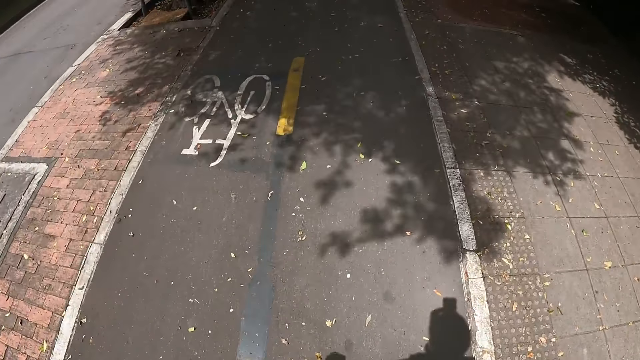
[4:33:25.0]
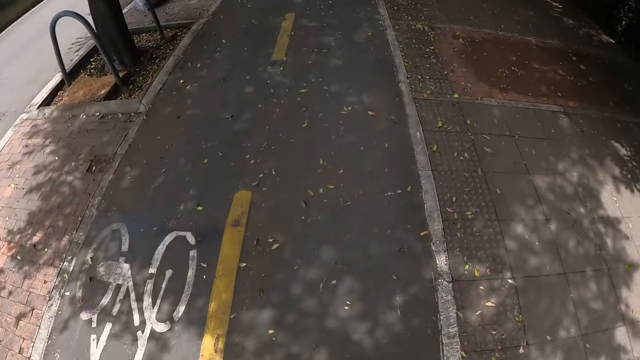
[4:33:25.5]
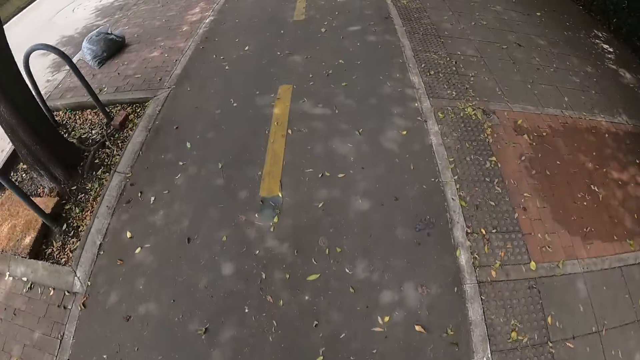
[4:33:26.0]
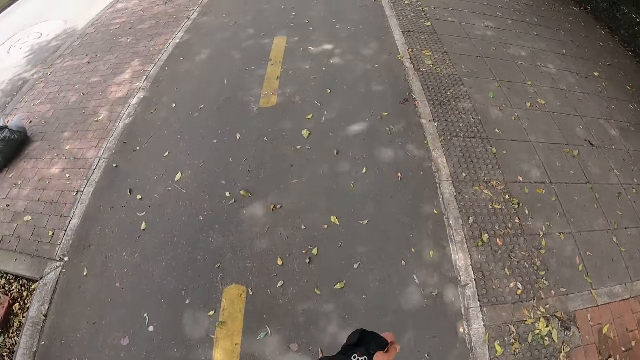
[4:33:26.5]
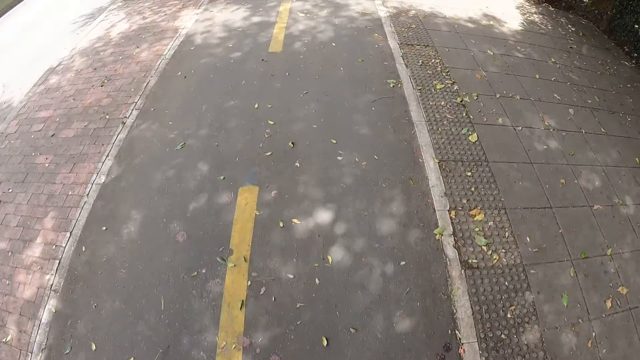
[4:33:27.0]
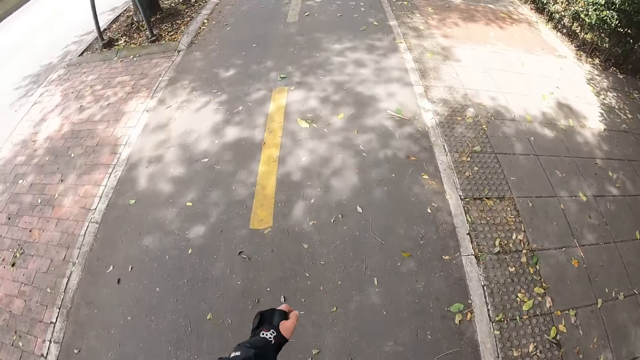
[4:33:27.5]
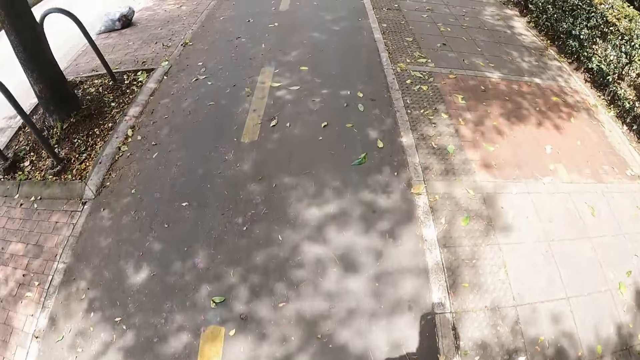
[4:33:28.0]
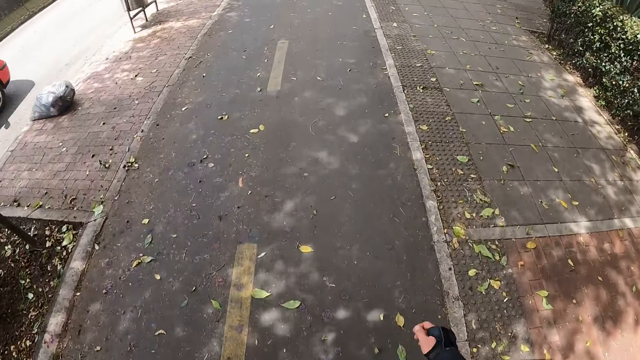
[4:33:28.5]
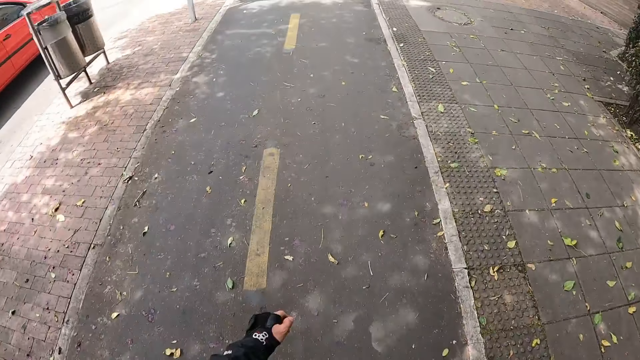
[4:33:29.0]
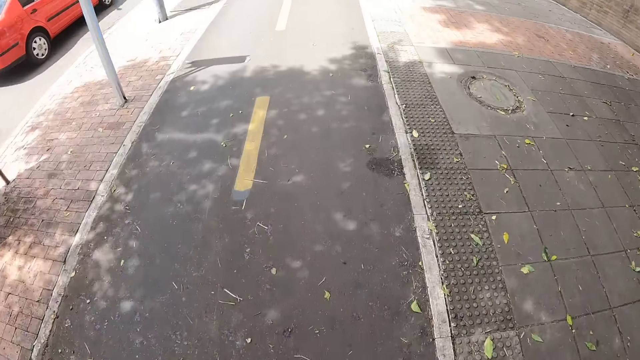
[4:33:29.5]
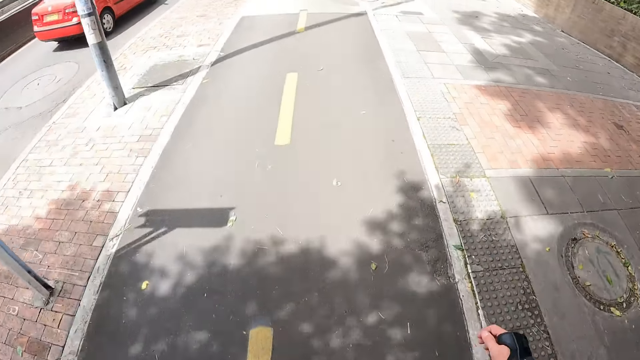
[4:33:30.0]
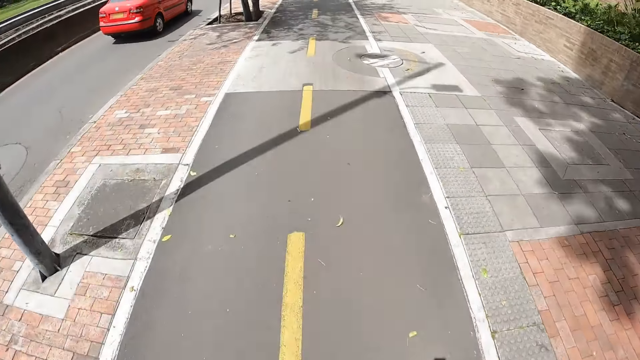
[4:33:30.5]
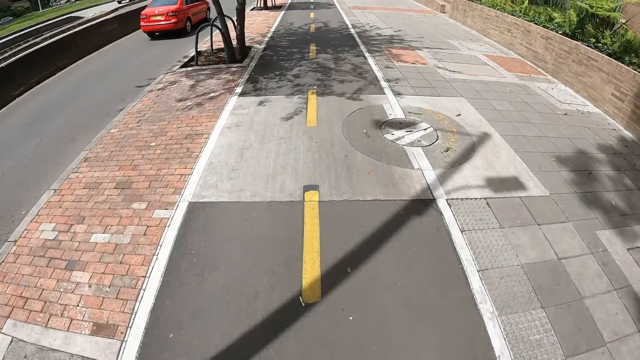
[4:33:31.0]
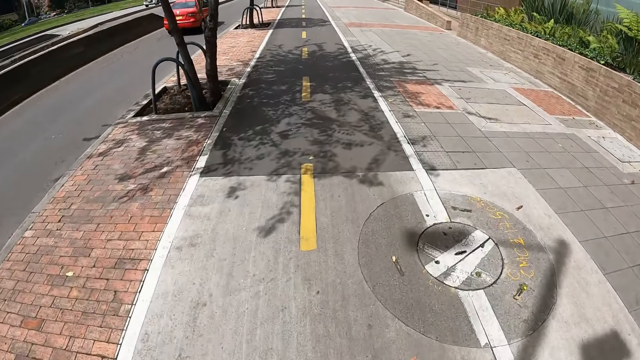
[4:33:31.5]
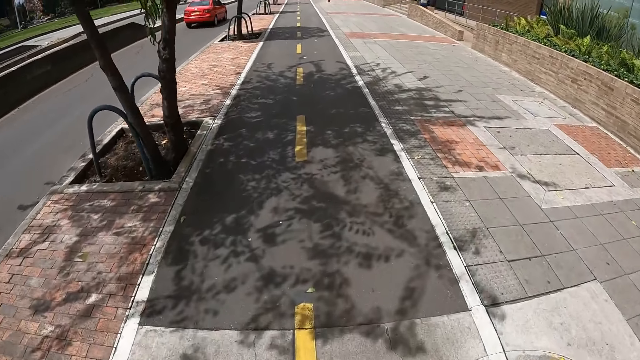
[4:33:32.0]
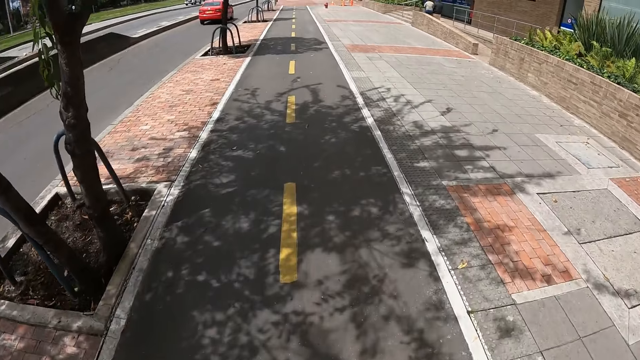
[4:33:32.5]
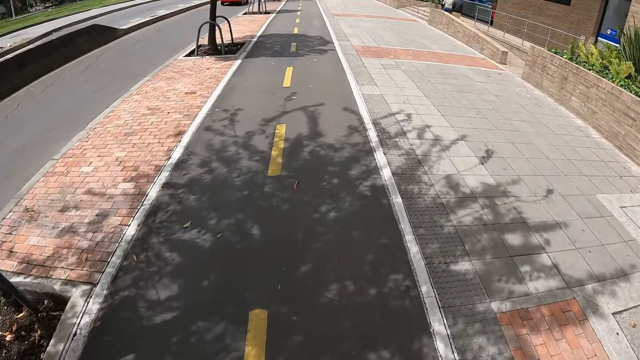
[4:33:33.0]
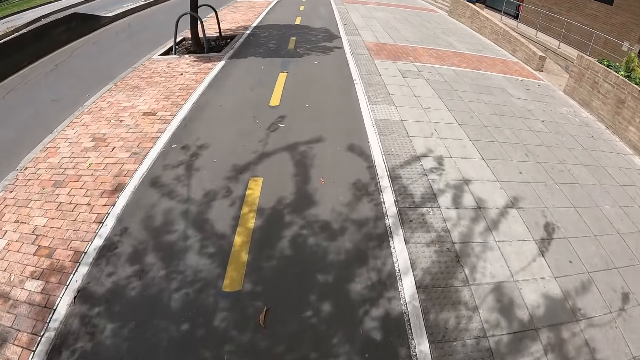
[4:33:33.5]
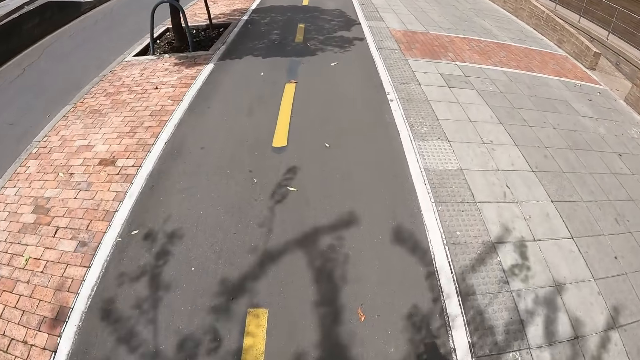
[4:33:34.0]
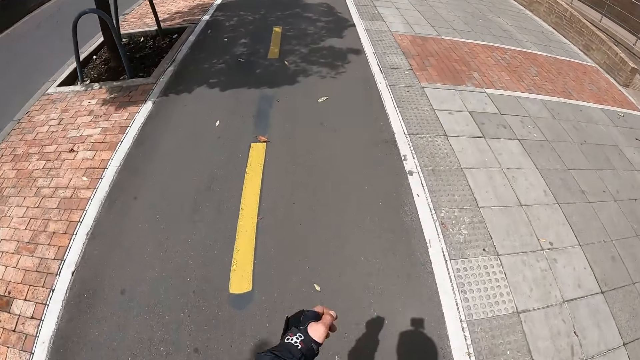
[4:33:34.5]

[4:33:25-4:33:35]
A red car drives past the camera wearer.

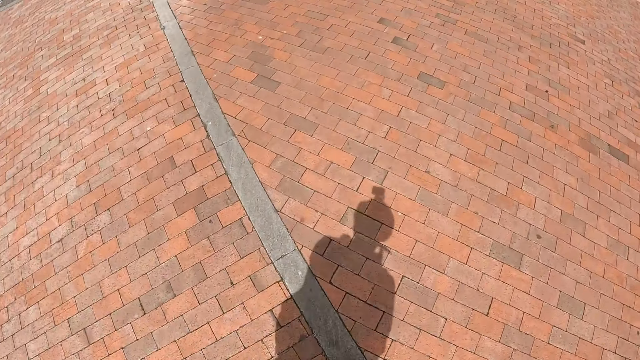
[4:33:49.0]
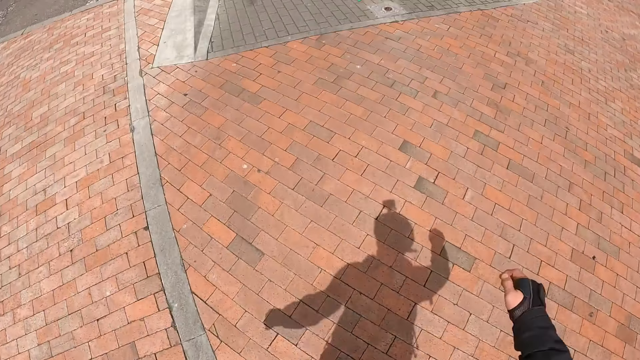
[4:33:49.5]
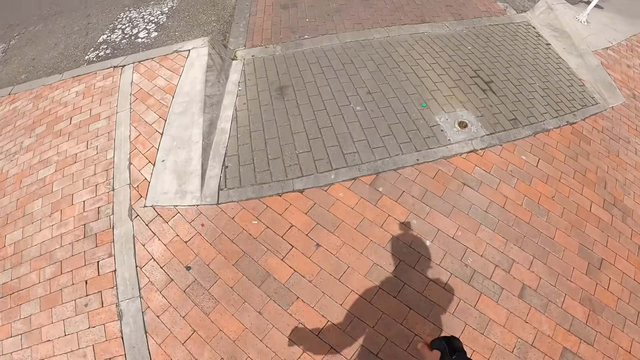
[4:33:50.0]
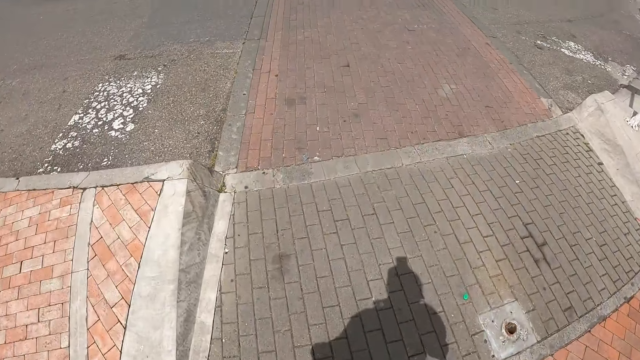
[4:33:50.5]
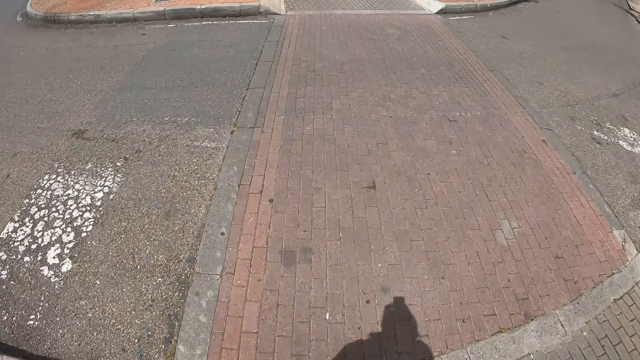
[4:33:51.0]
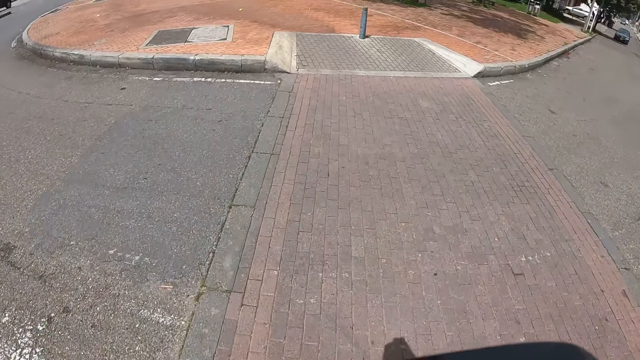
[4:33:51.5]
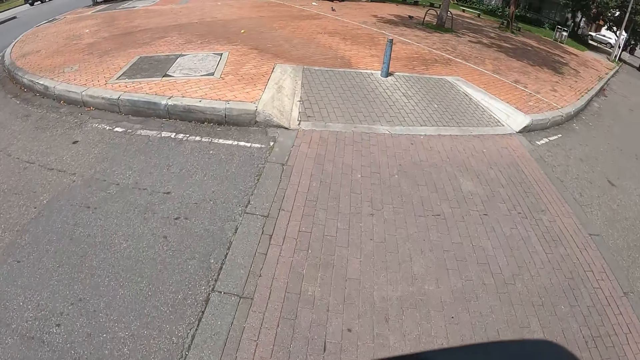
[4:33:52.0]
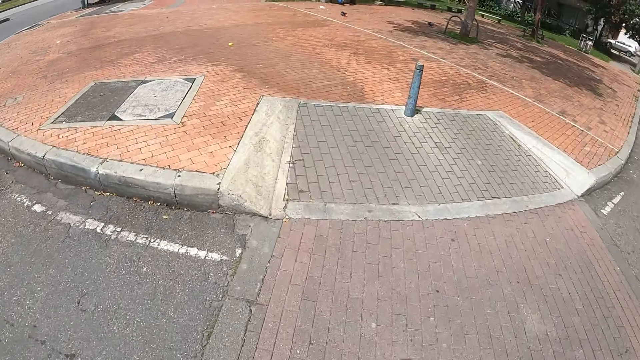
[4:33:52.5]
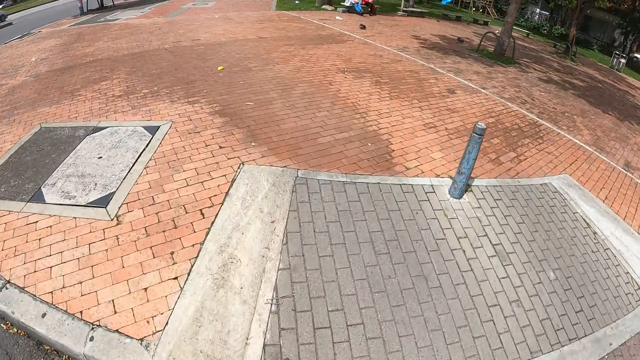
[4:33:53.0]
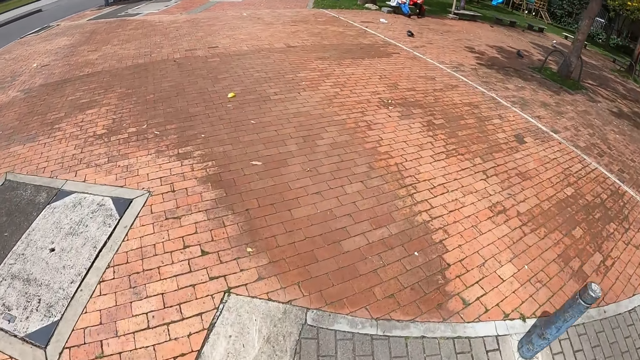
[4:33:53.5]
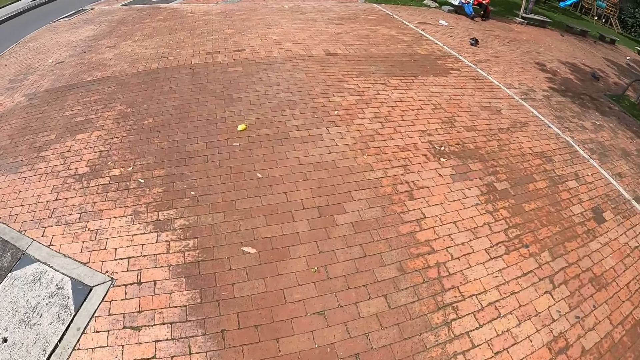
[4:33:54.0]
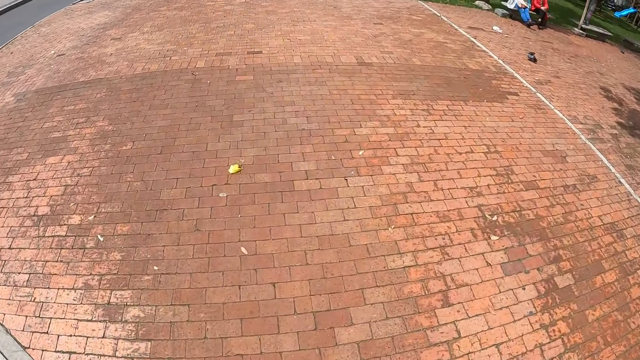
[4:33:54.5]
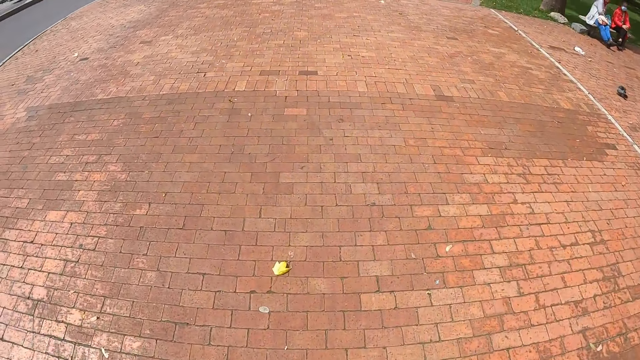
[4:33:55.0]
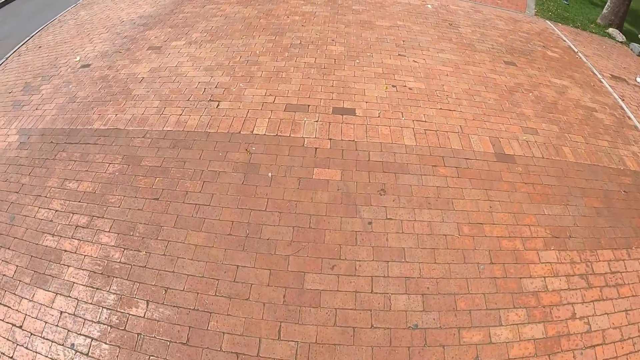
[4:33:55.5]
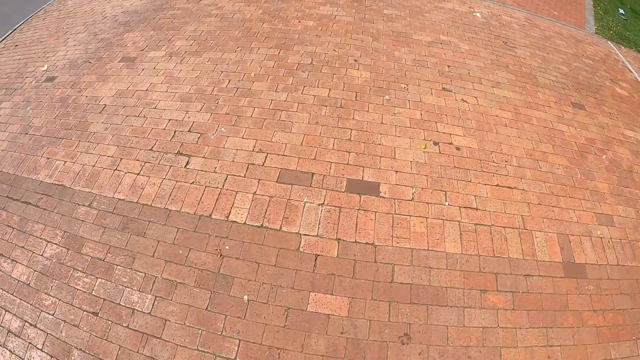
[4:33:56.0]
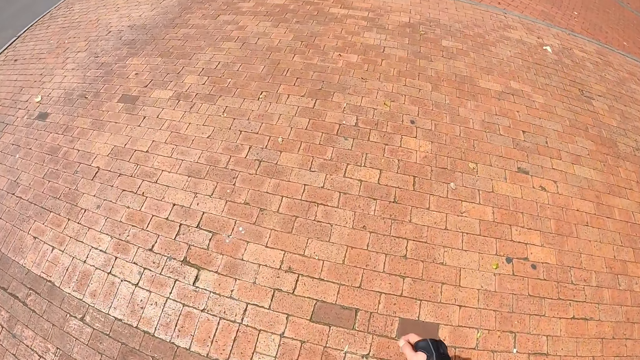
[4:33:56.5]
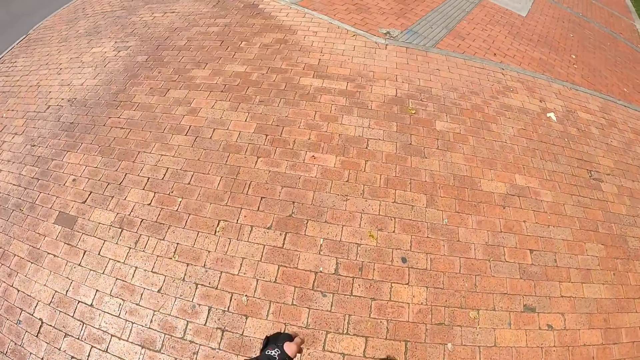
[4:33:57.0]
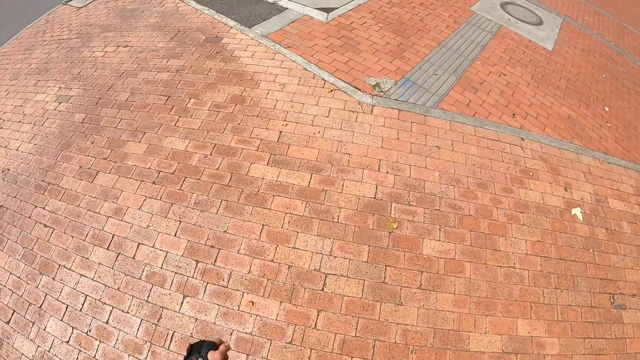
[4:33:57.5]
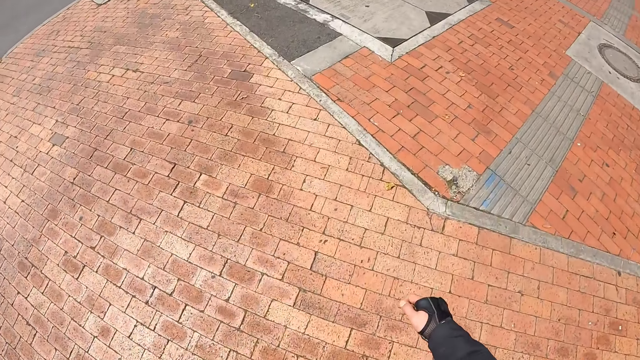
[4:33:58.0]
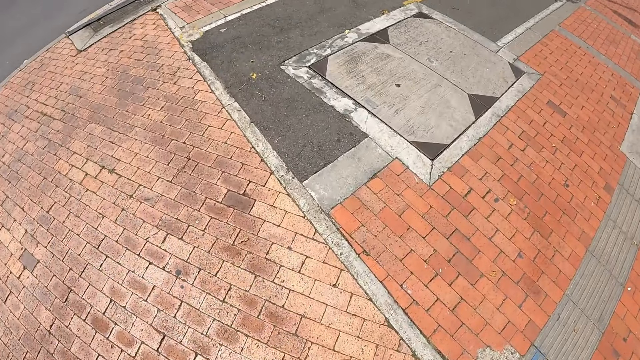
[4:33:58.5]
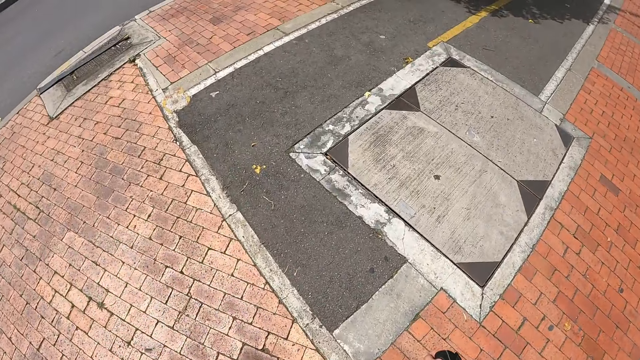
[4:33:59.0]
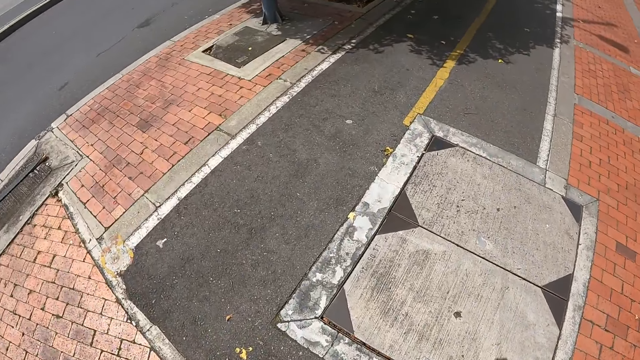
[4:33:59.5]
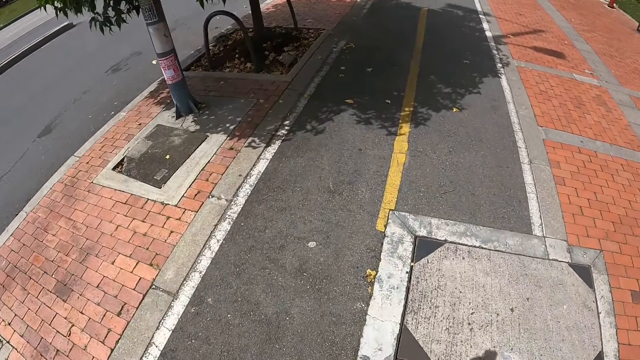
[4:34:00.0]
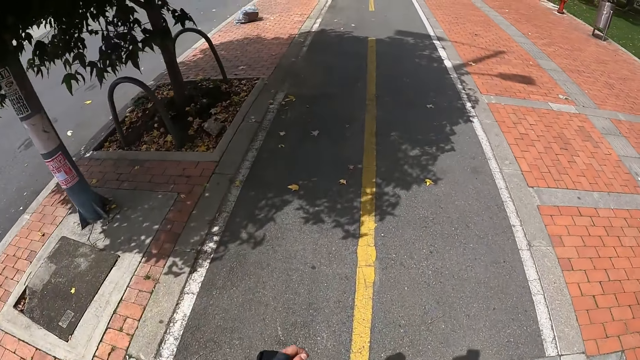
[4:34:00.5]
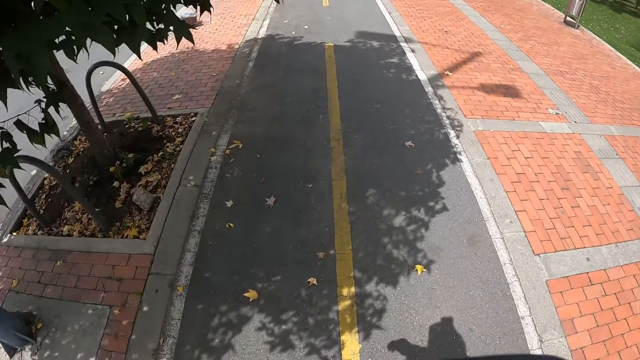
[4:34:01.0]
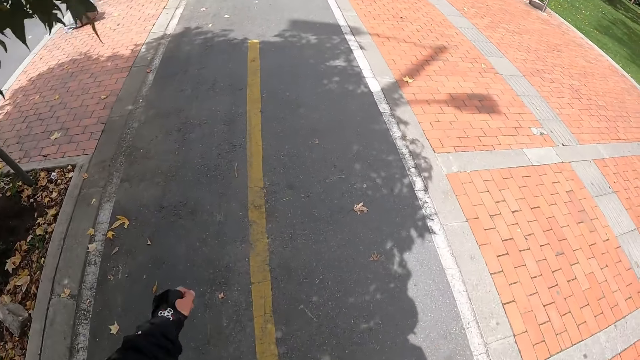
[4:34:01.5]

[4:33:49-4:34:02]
The camera wearer roller-skates across a road. They roller-skate on a sidewalk.
